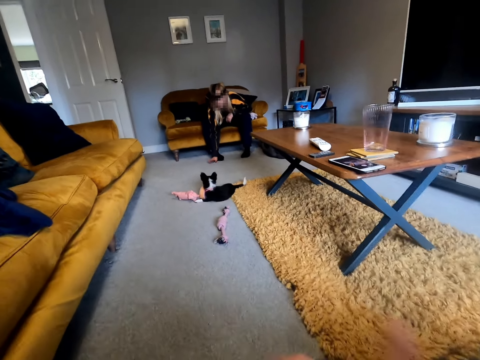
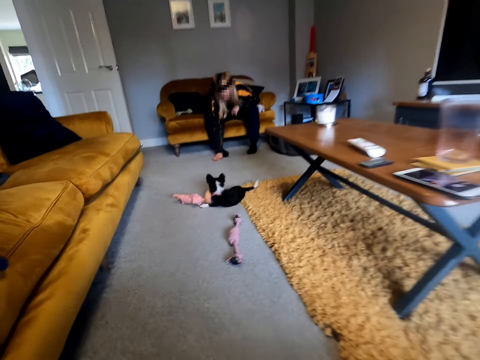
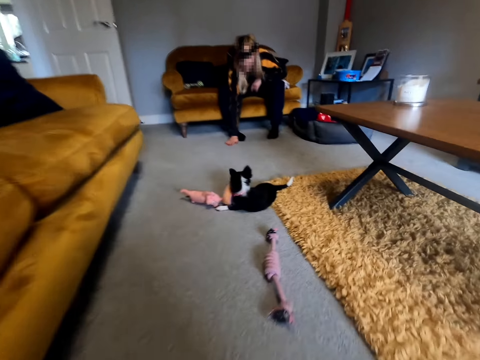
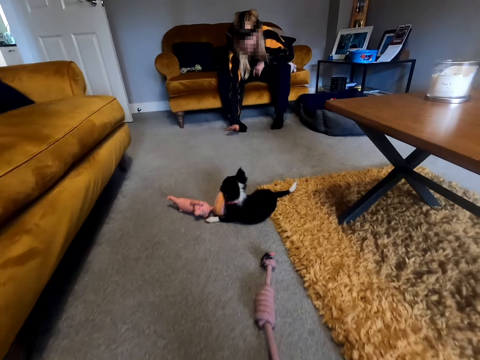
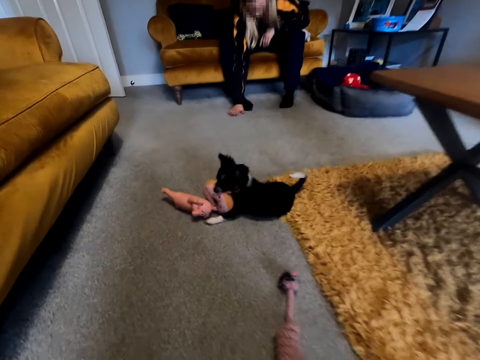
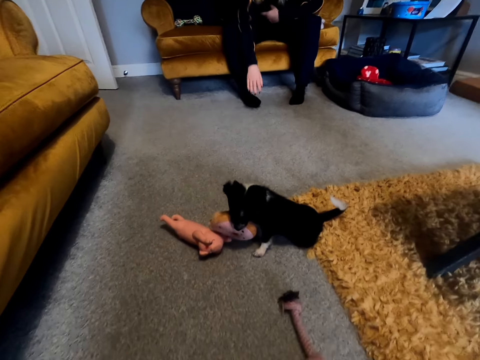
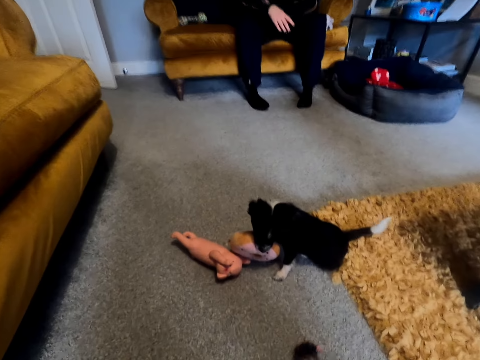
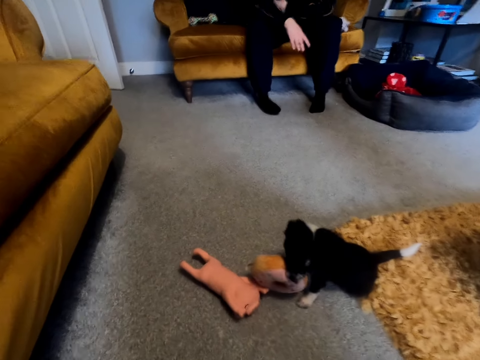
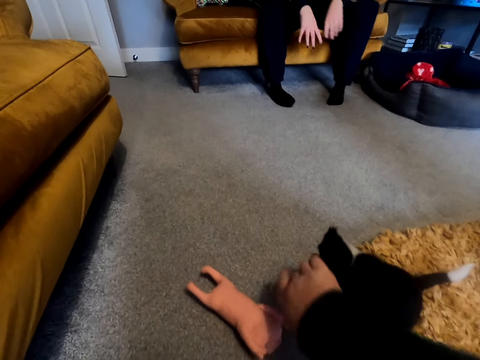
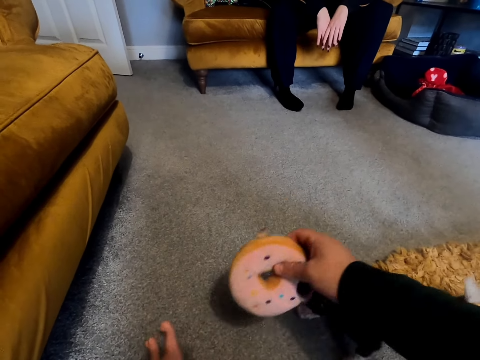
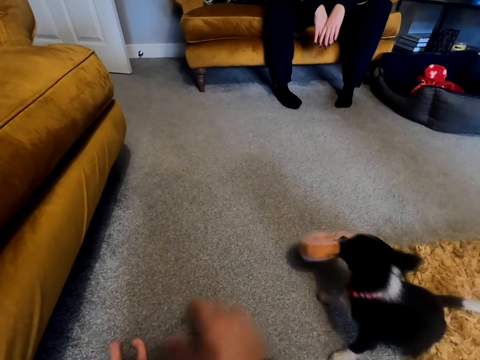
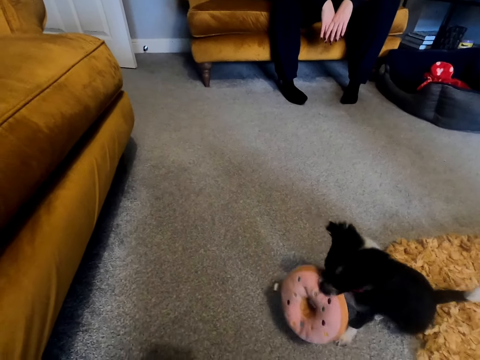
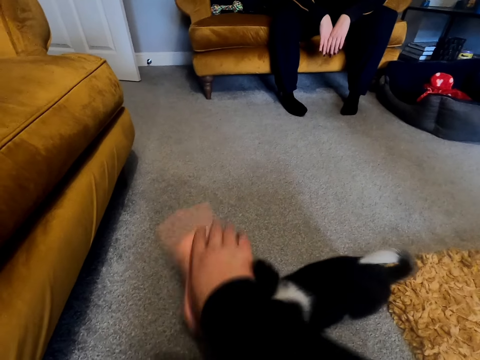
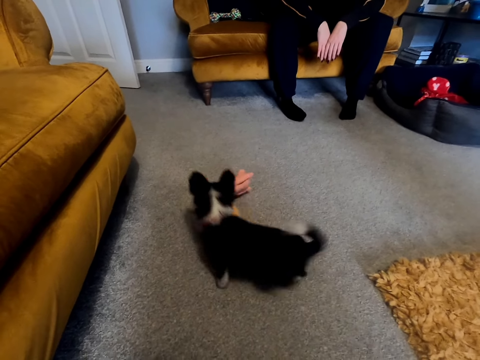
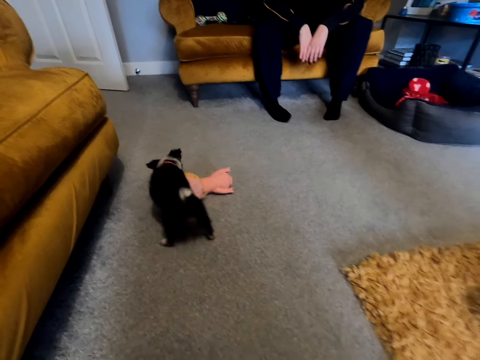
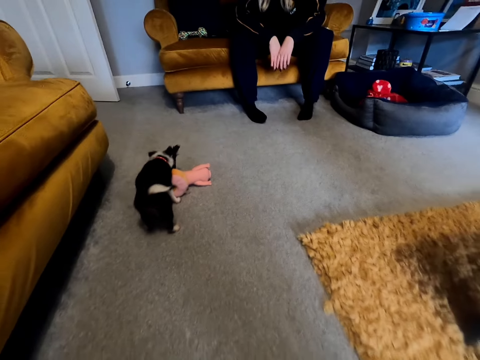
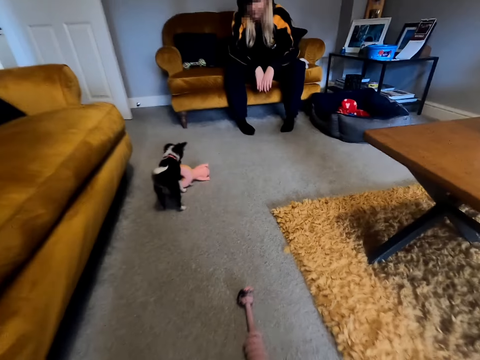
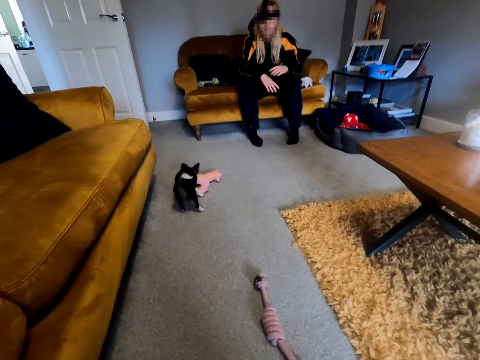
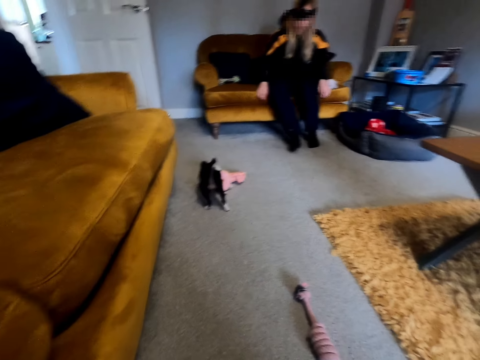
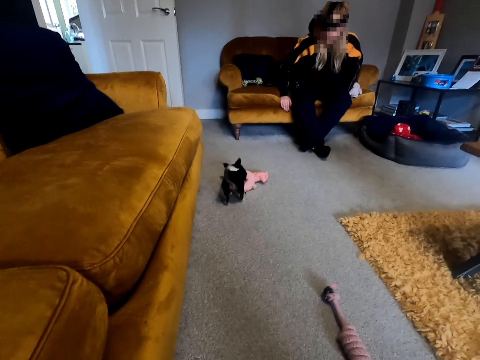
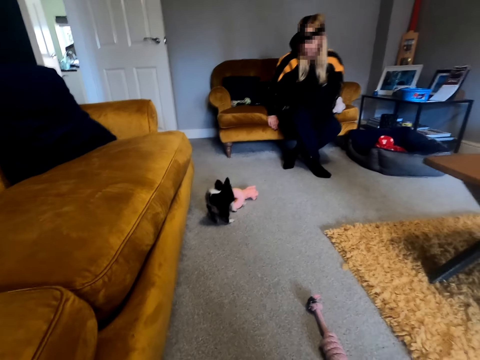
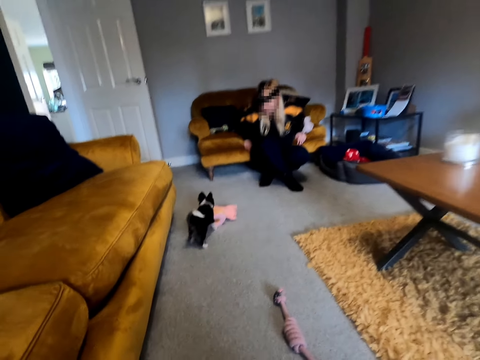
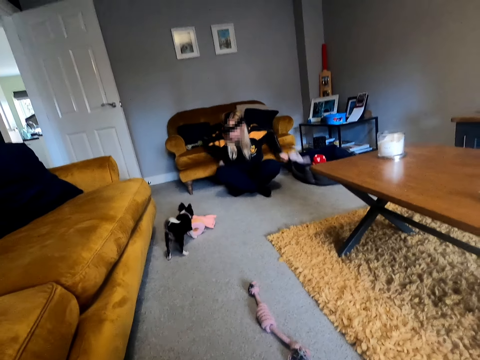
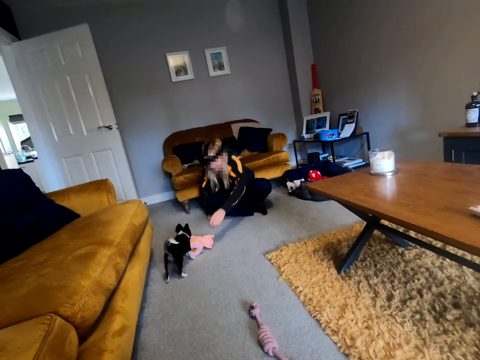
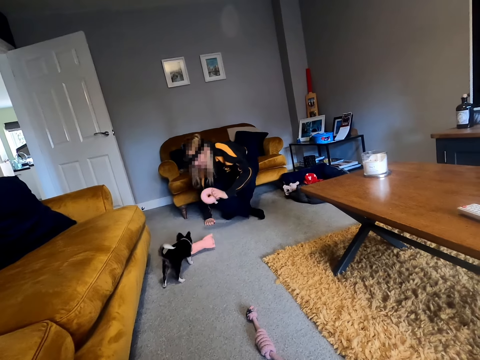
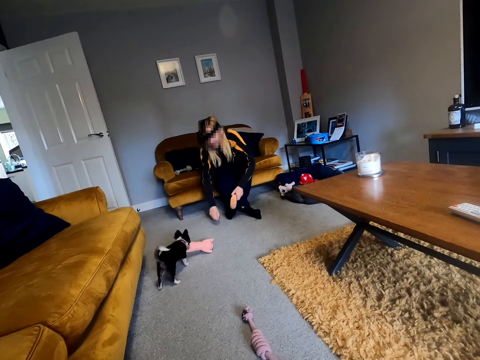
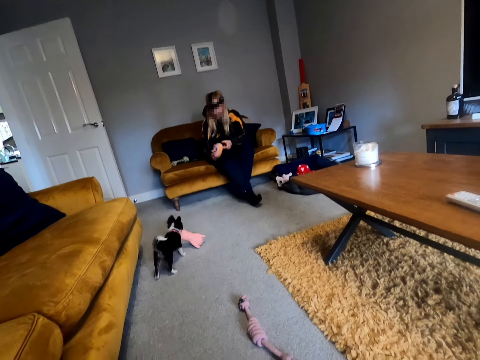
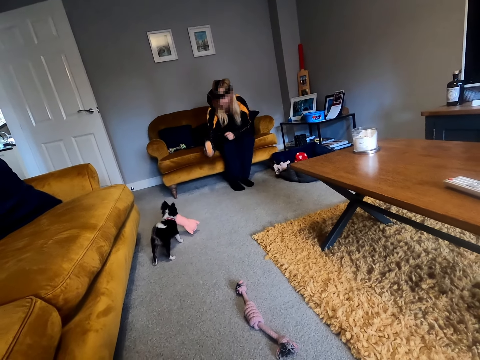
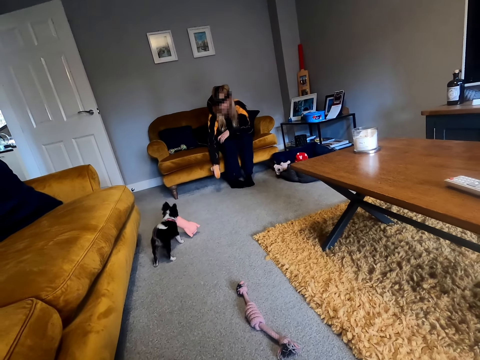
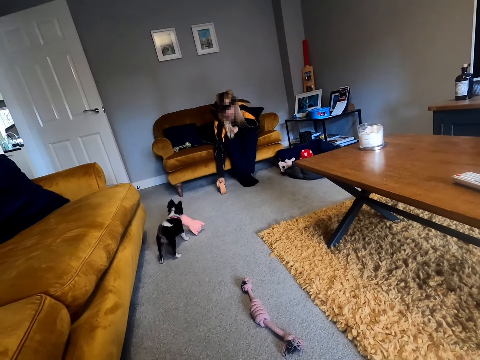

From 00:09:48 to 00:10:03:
The camera wearer walks towards the dog. They play with the dog. They pull a doll from the dog. They pick the pet doll or toy. They throw the pet doll on the floor. They look around, walk backwards, and look around. A woman picks the doll. The camera wearer sits on the floor and picks the toy. The woman sits on the sofa. The camera wearer sits on the couch.

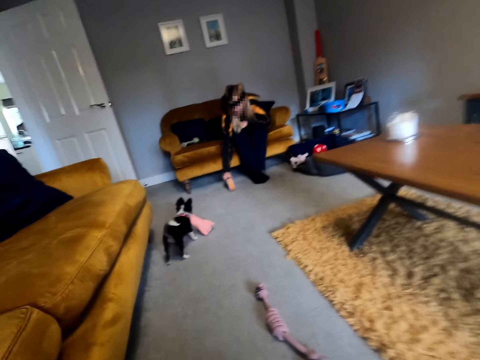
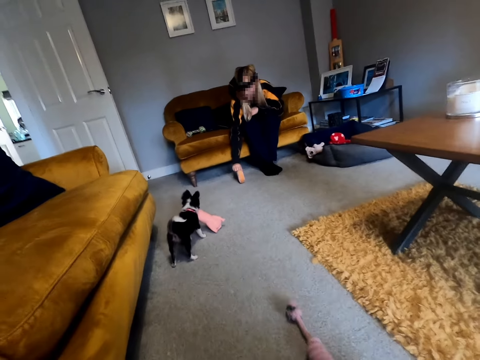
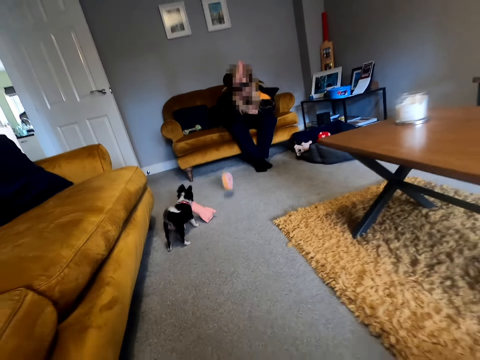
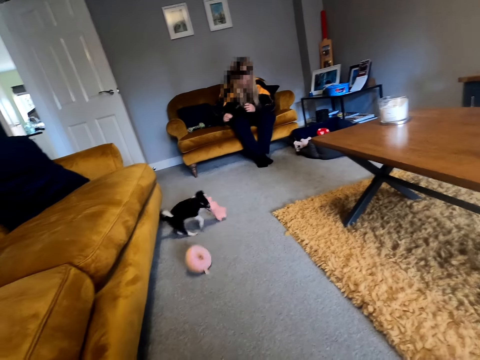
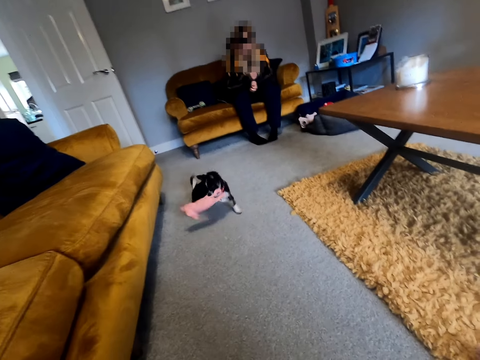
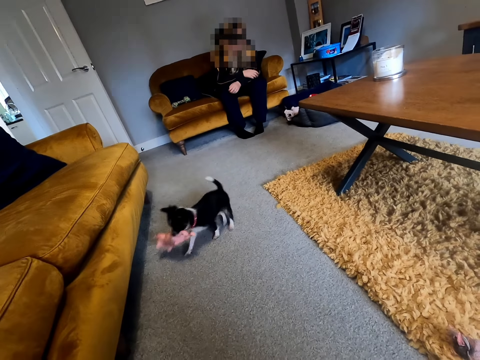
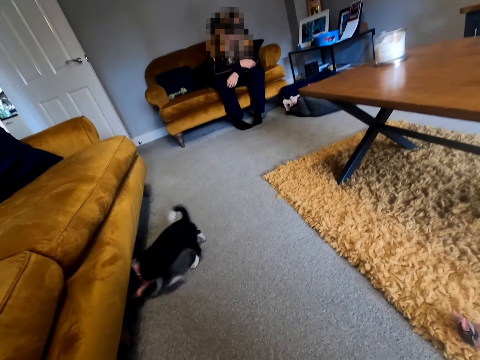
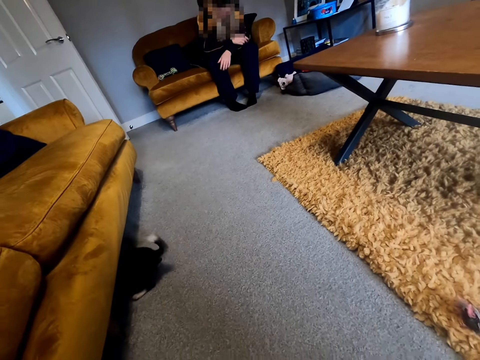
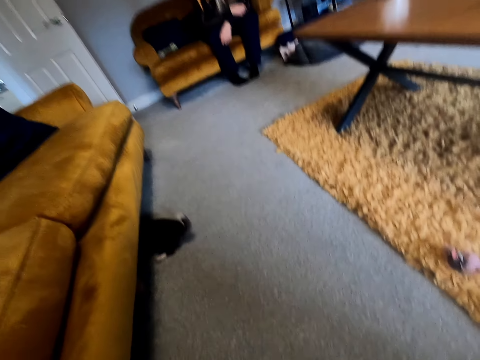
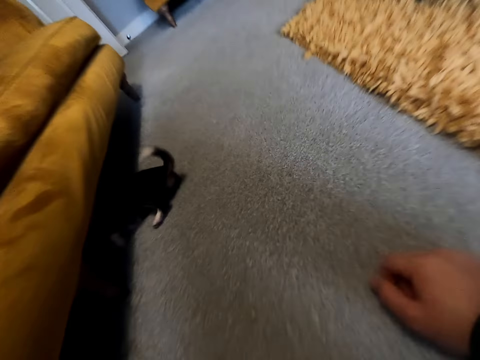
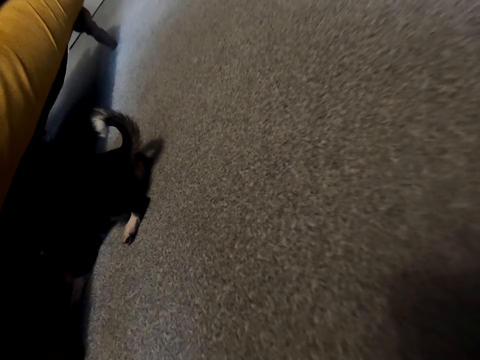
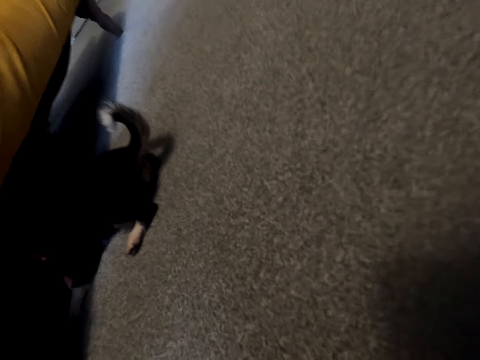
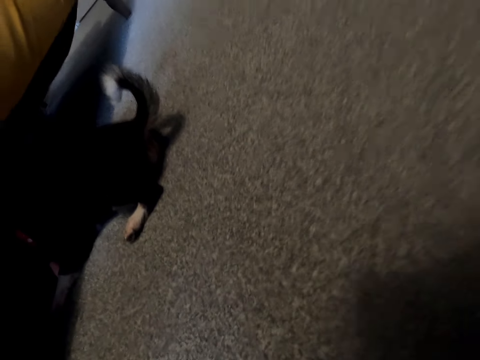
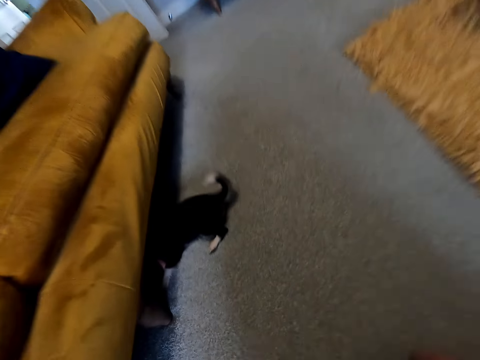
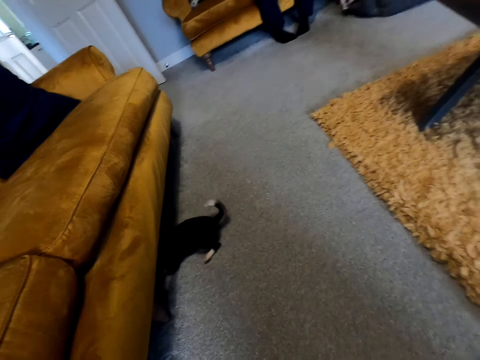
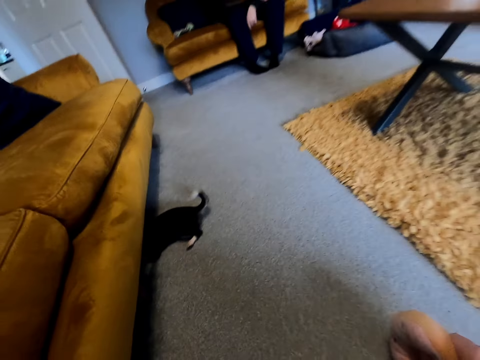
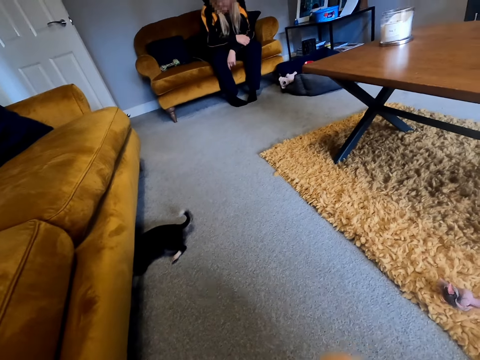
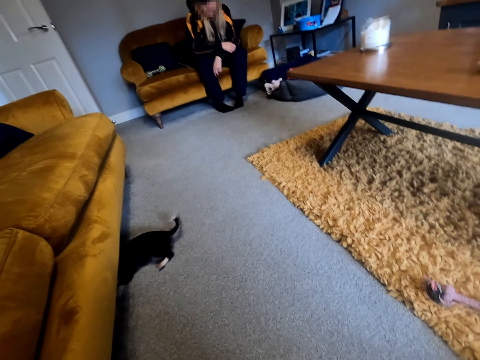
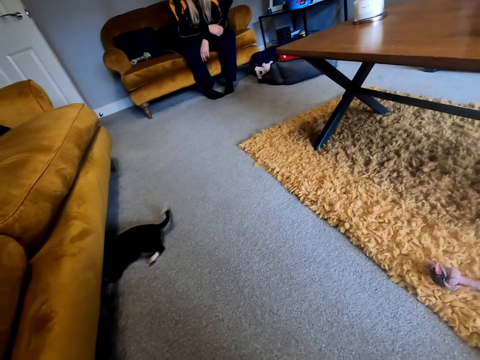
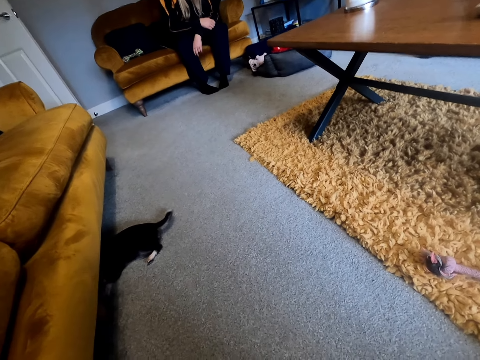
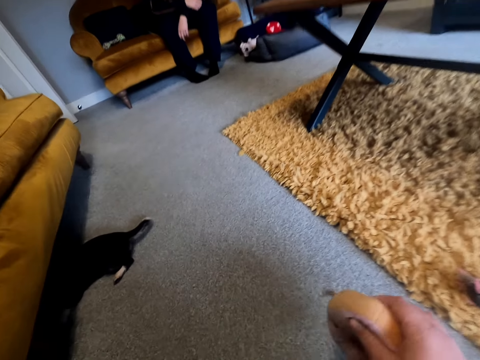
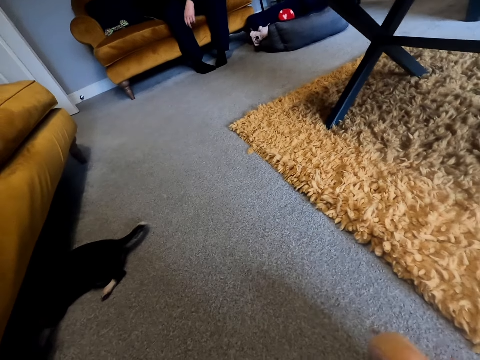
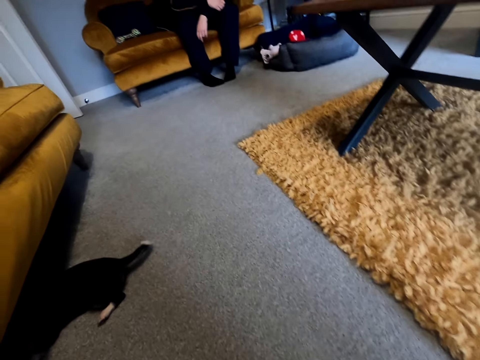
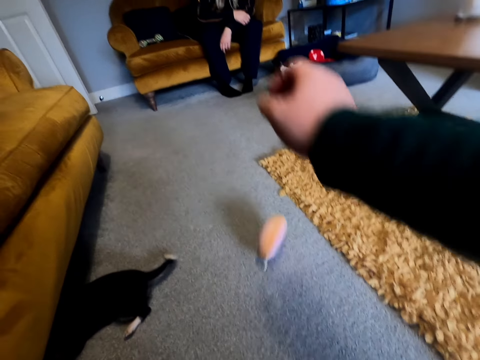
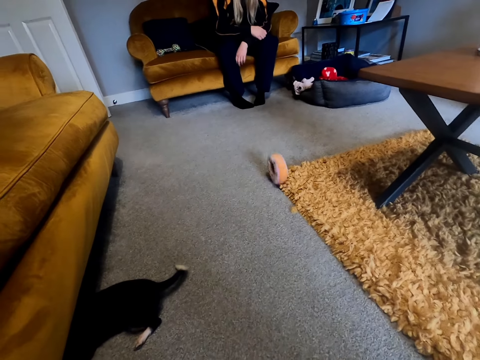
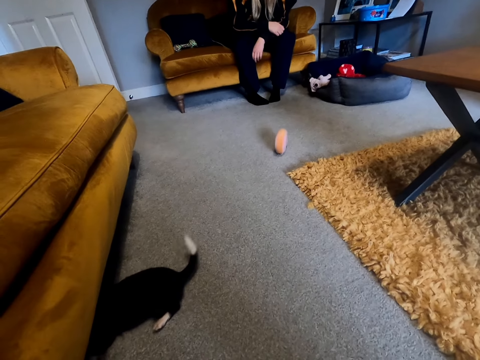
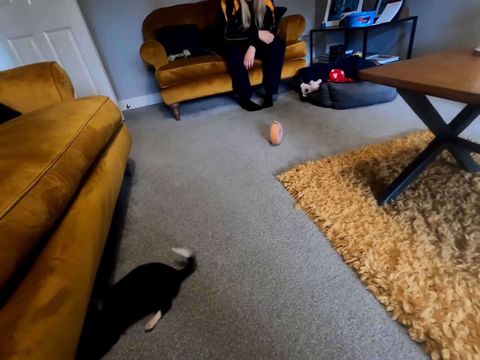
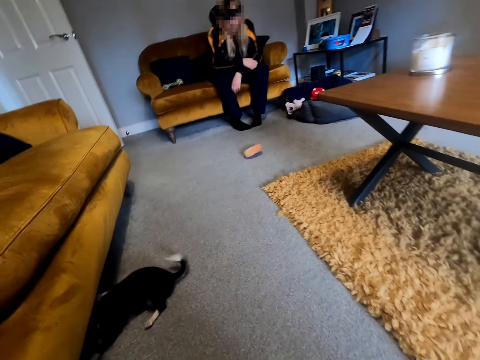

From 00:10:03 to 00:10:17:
A woman rolls the doll on the floor. The camera wearer rolls the toy. They drag the toy on the floor. They look around. They look around again. They lean towards the floor. They lean back. They play with the dog. They roll the doll on the floor towards the woman.
